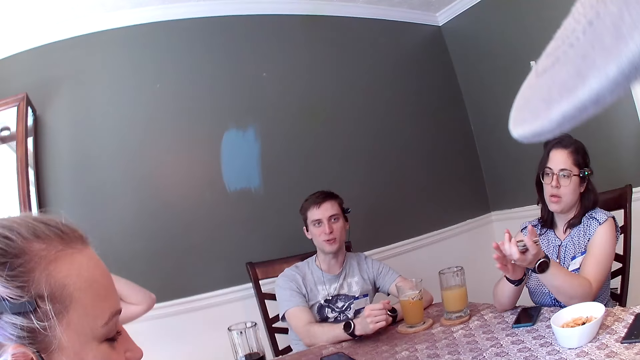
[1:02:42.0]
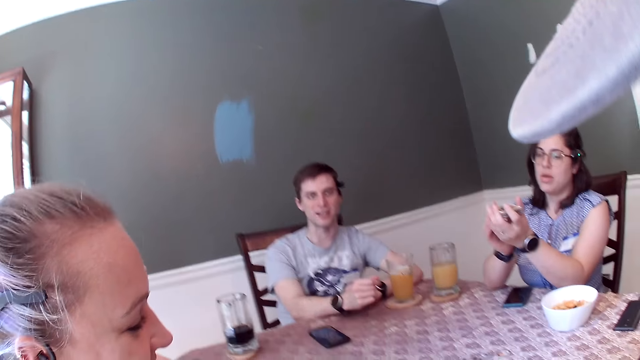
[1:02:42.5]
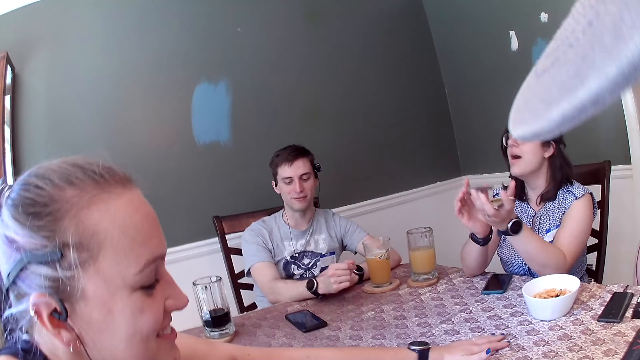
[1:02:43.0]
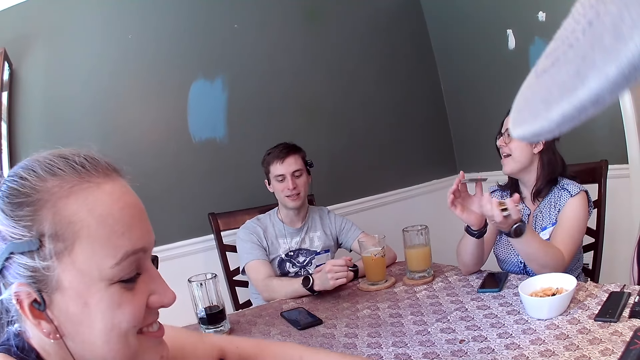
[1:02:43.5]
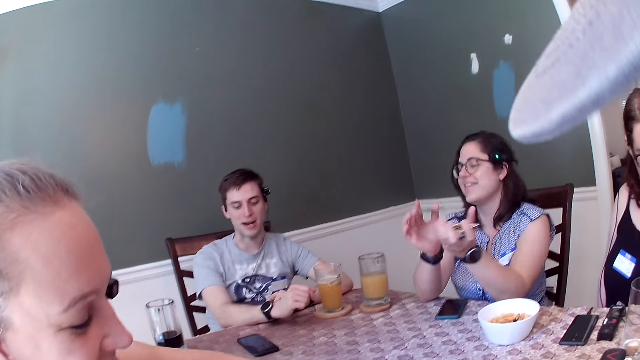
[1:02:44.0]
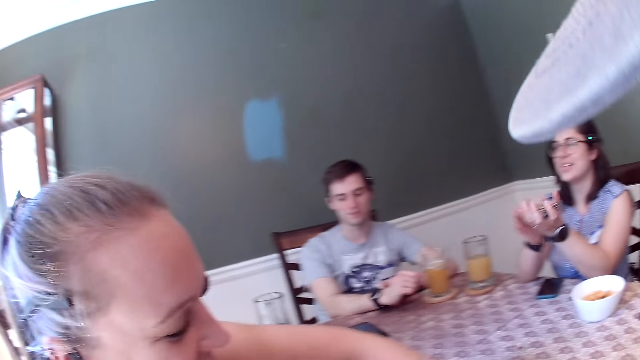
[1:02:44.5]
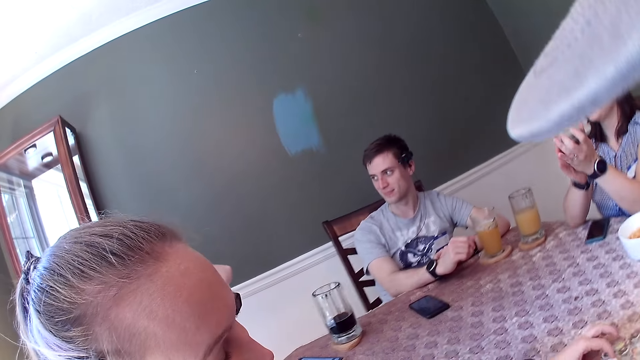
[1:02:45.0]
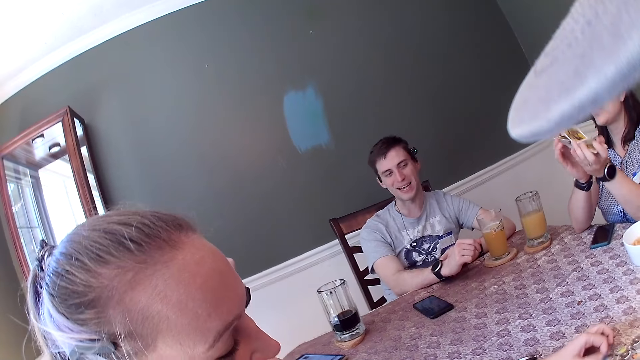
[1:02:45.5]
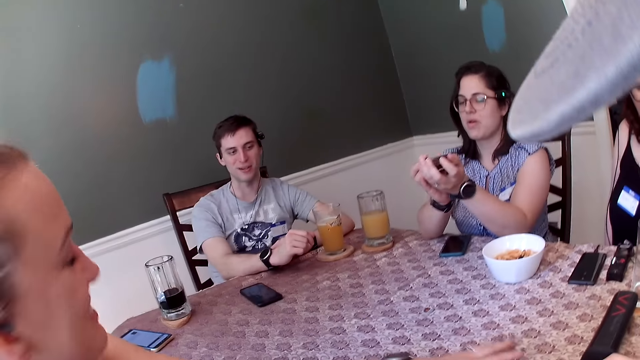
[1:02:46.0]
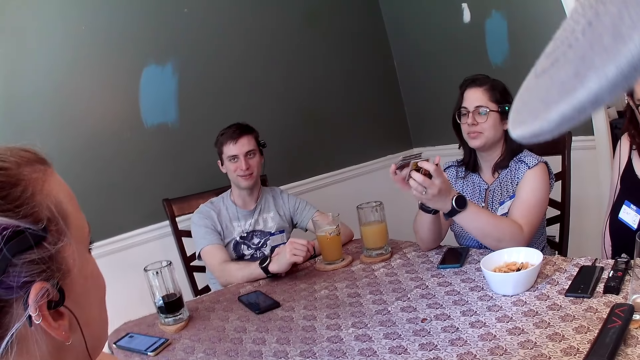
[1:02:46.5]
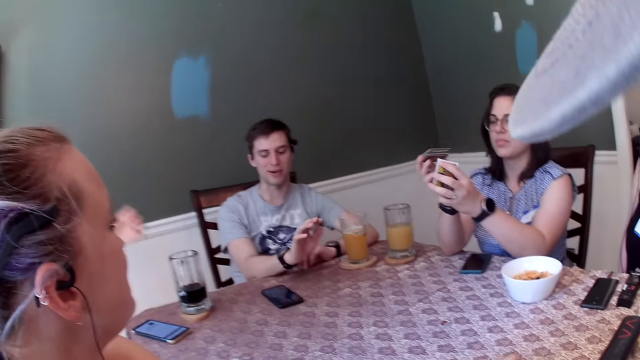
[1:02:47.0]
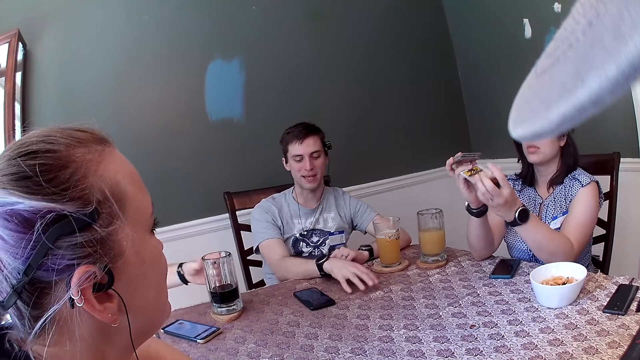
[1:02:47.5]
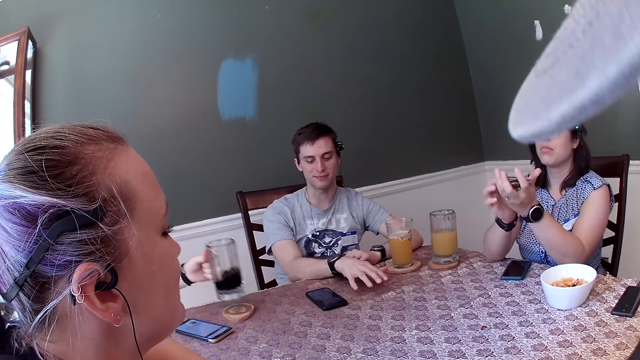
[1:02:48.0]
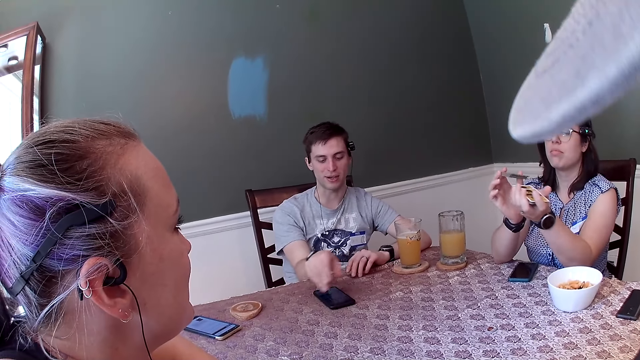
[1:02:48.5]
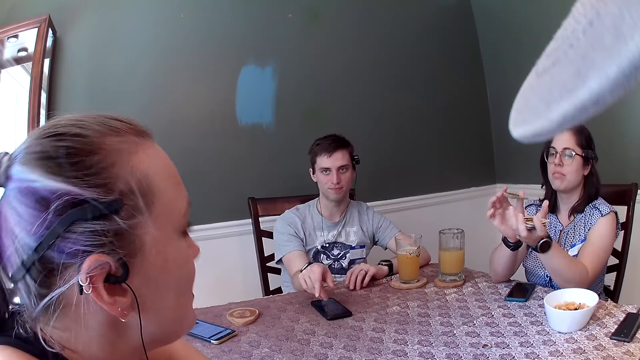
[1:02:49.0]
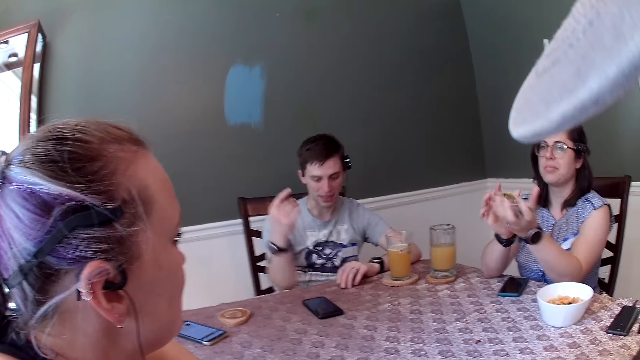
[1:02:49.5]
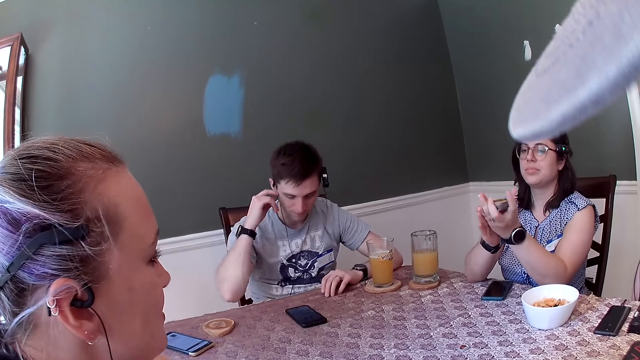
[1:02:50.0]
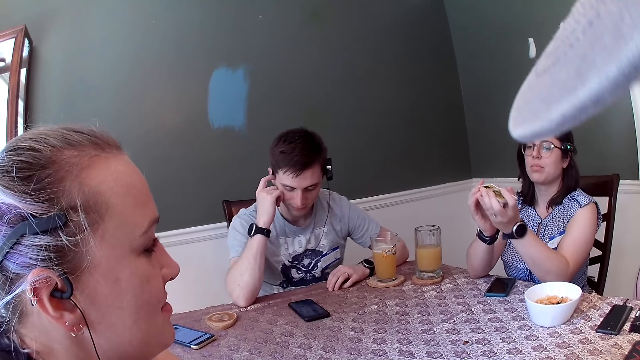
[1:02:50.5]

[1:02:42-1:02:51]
A woman packs the chips on the table with her left hand. A man picks up the cup of drink from the table with his left hand.

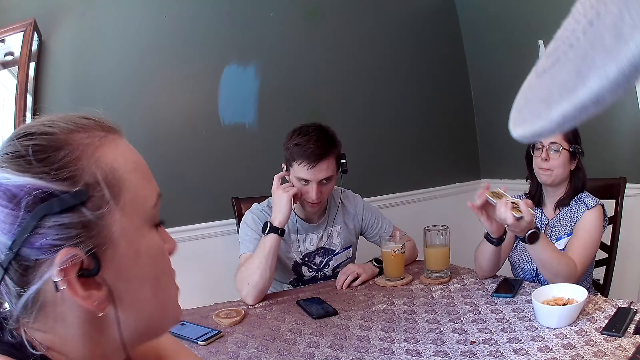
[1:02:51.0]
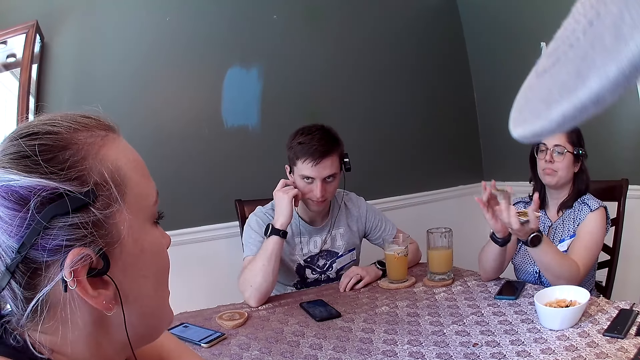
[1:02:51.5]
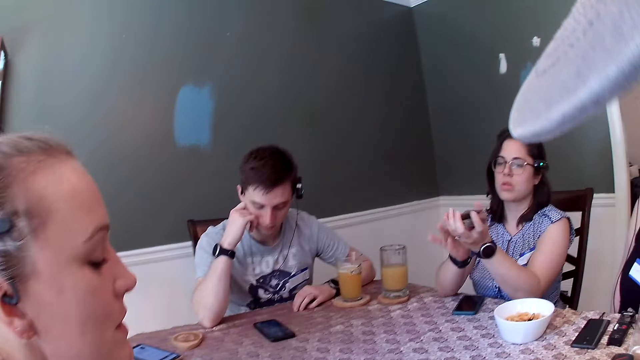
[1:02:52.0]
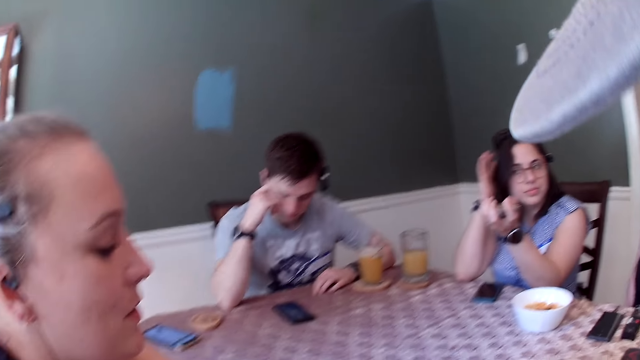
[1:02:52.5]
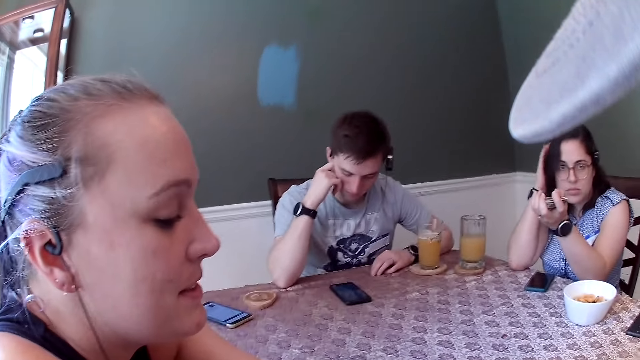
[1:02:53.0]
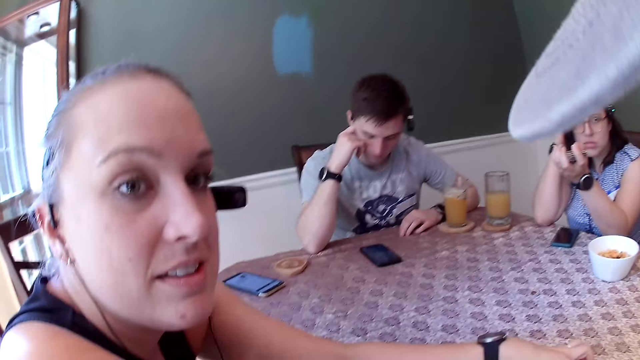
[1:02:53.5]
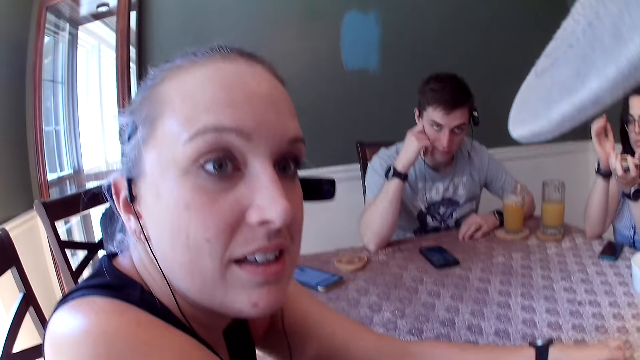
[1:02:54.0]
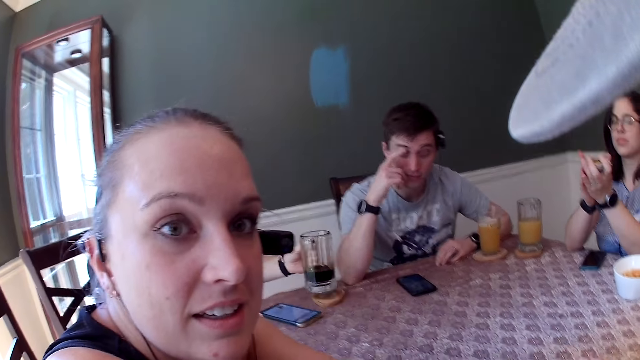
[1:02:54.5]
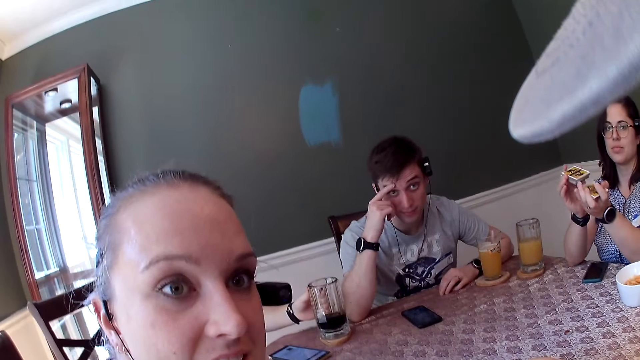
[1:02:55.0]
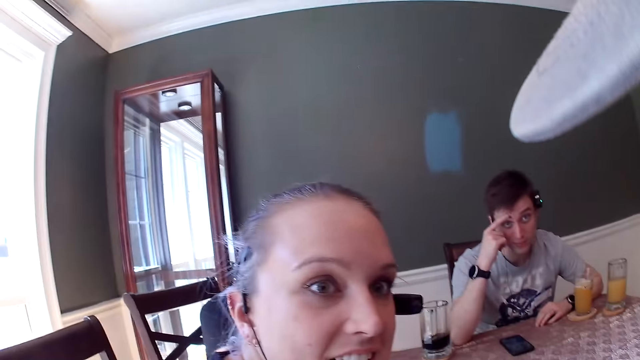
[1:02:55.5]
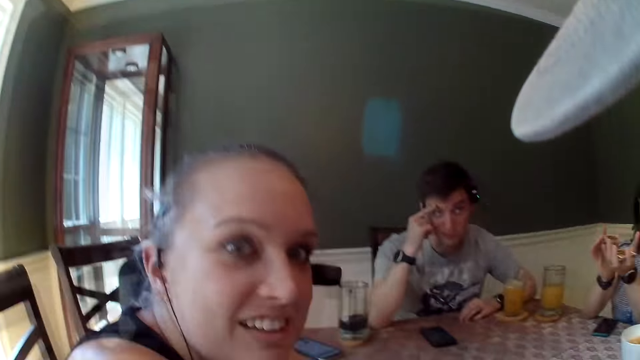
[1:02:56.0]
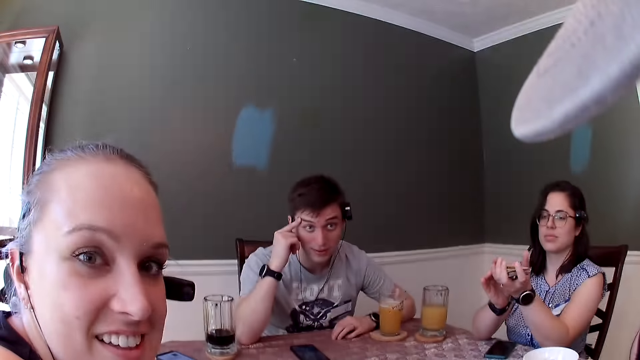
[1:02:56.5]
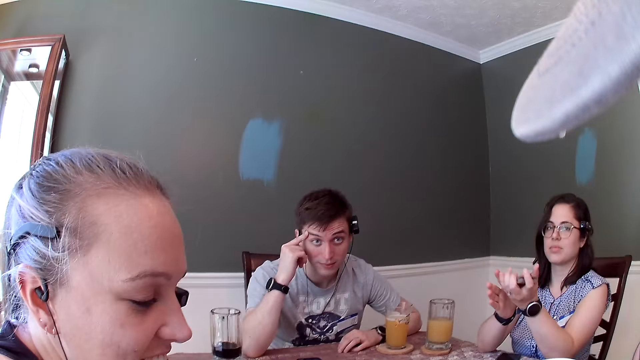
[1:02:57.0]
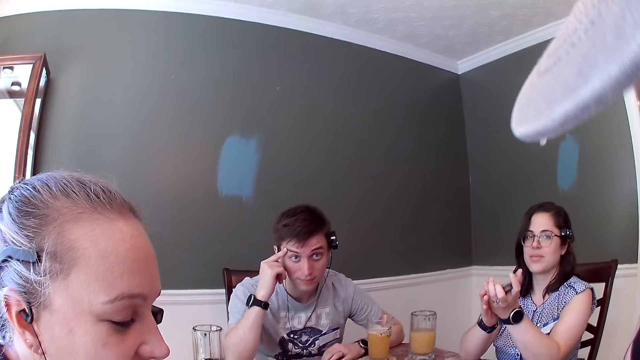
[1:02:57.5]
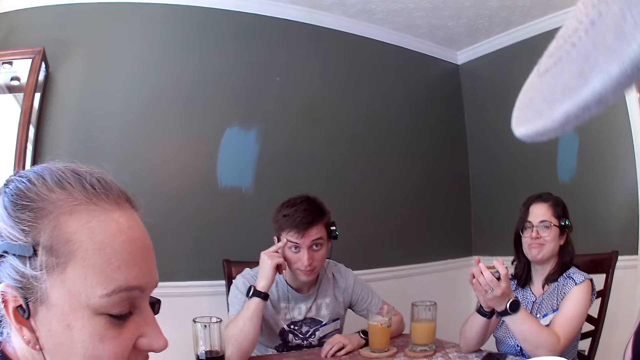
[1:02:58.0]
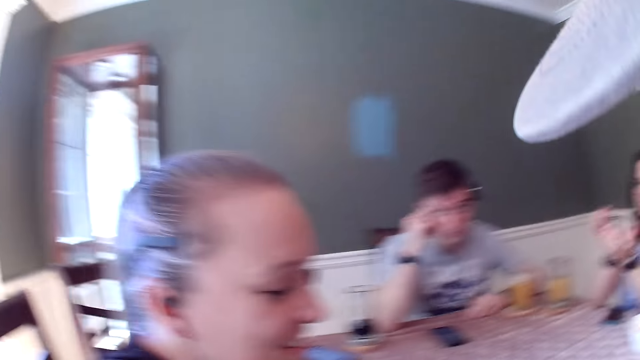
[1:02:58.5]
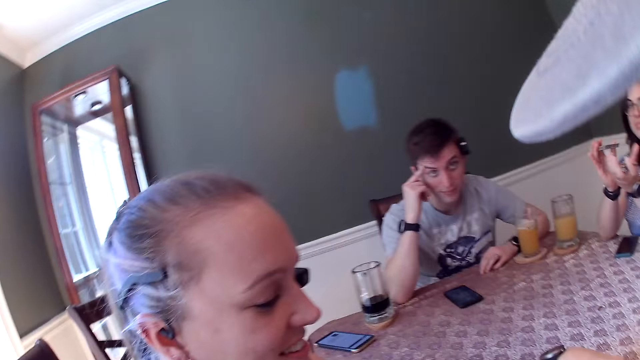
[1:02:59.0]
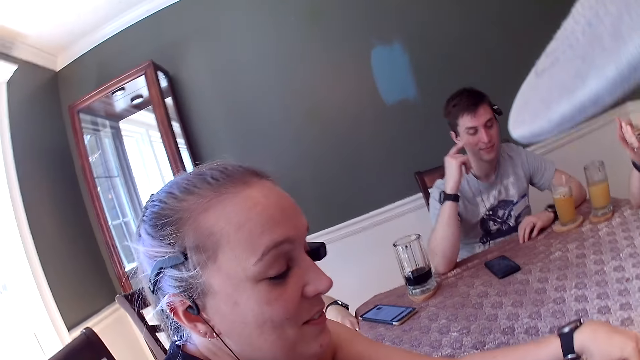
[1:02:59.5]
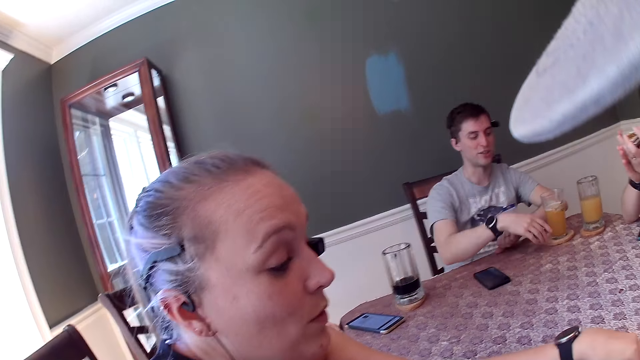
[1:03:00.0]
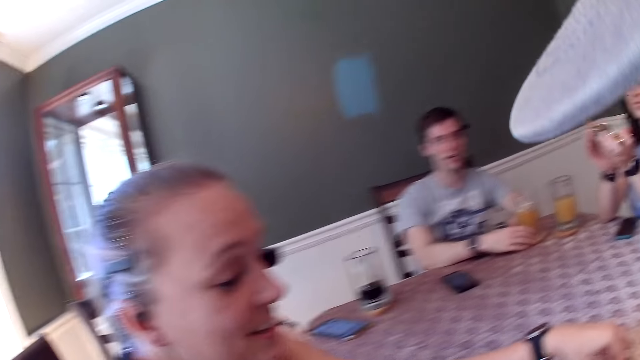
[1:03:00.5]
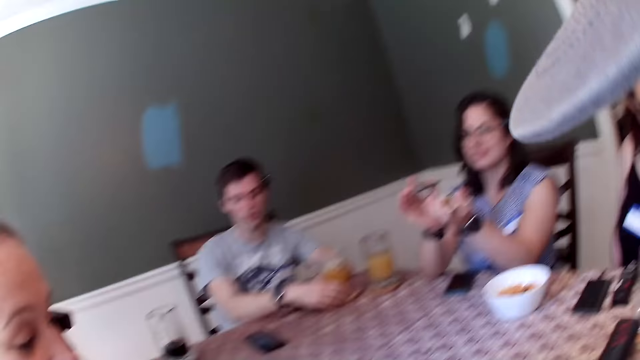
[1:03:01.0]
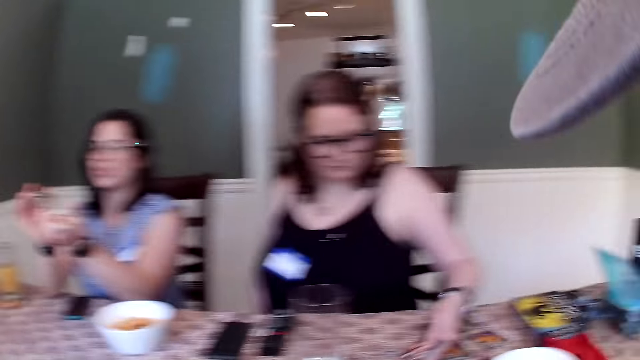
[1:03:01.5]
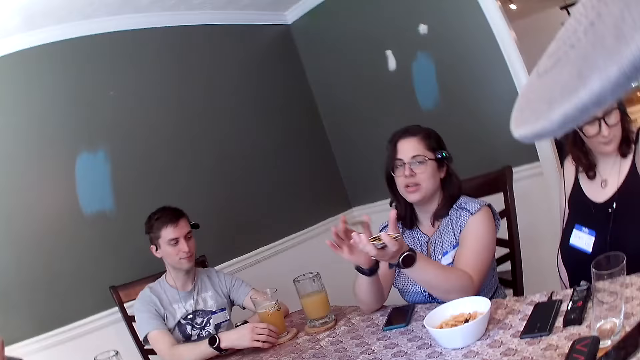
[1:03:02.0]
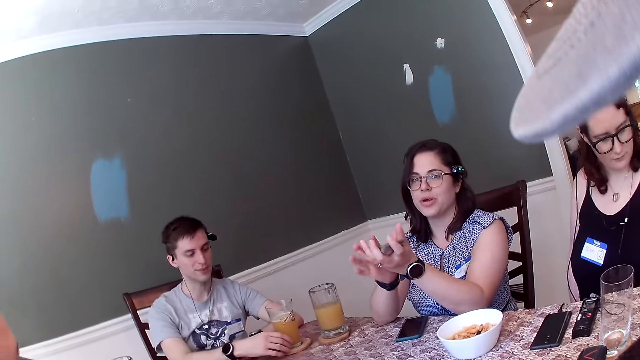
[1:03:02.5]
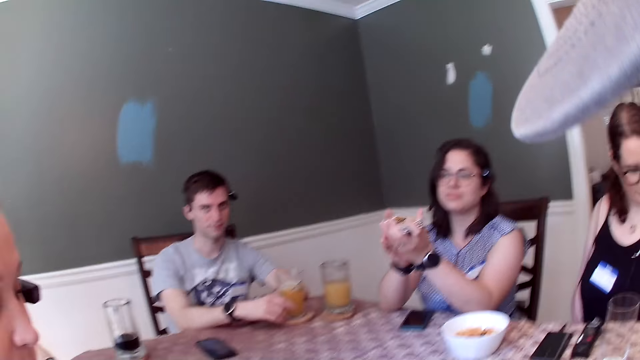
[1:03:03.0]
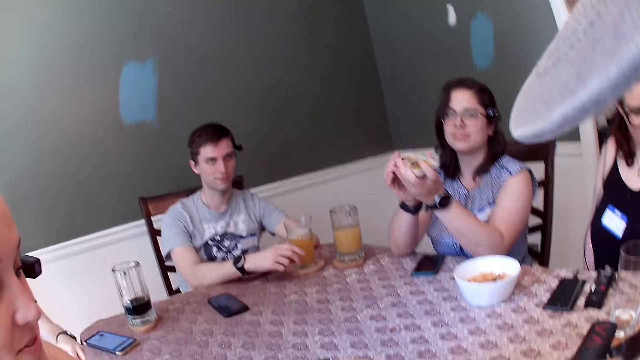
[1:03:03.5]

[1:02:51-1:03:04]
The camera wearer interacts with a woman, another woman and a man. A woman touches the hair with the hand. Another man drops the cup of drink on the table with his left hand. The woman reshuffles the cards.
